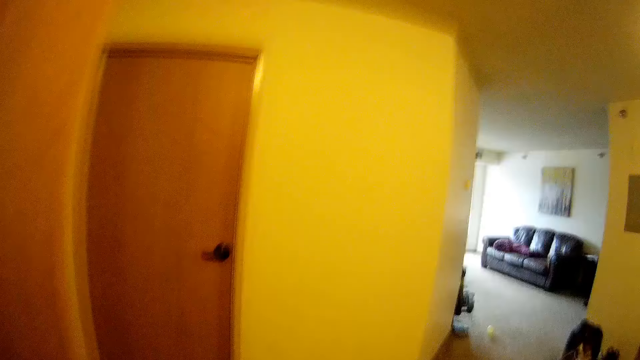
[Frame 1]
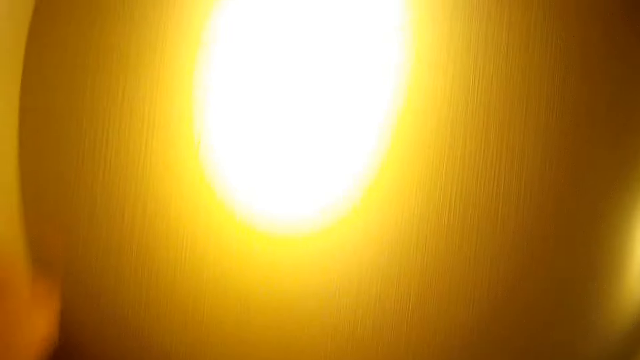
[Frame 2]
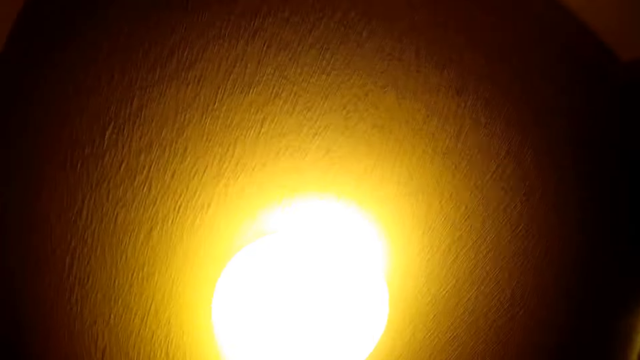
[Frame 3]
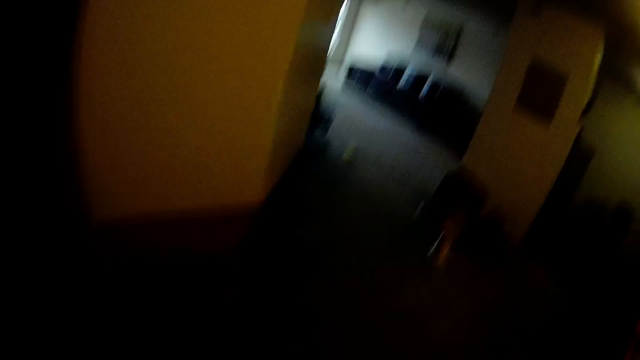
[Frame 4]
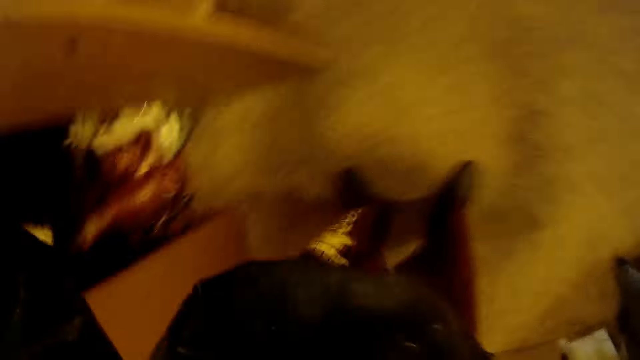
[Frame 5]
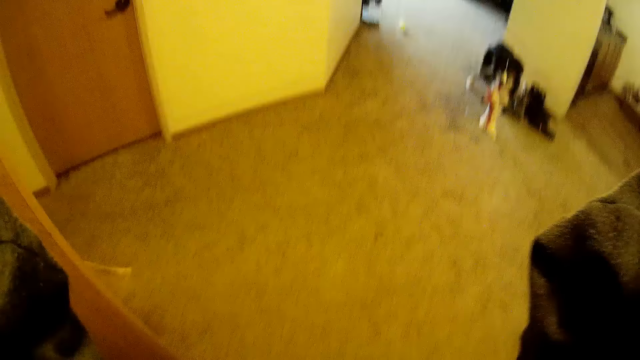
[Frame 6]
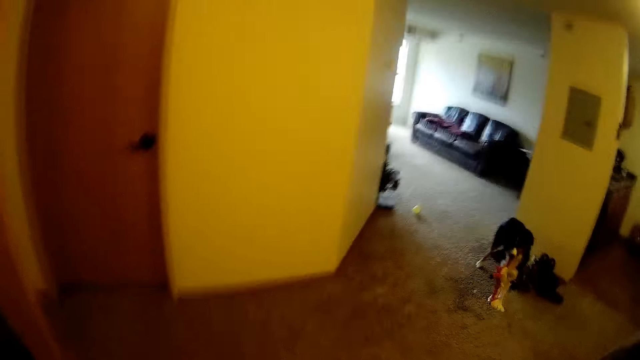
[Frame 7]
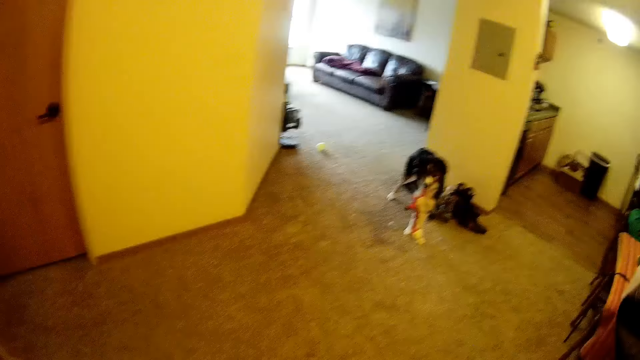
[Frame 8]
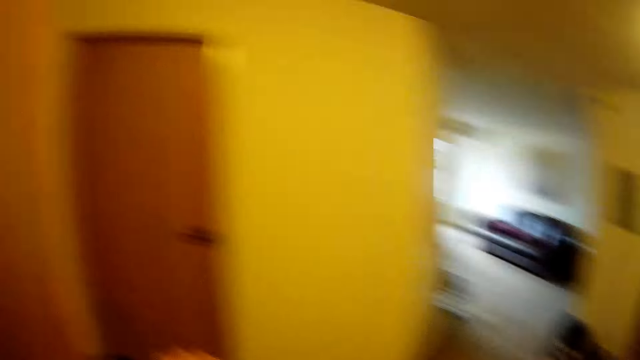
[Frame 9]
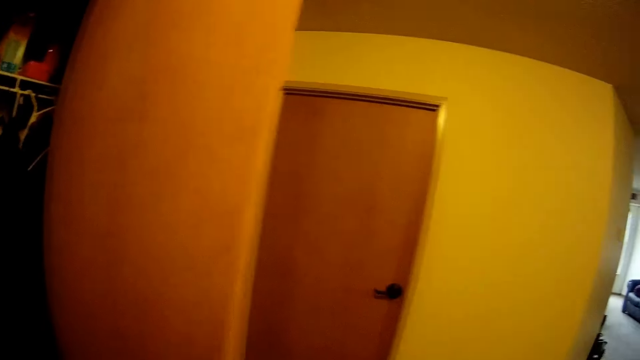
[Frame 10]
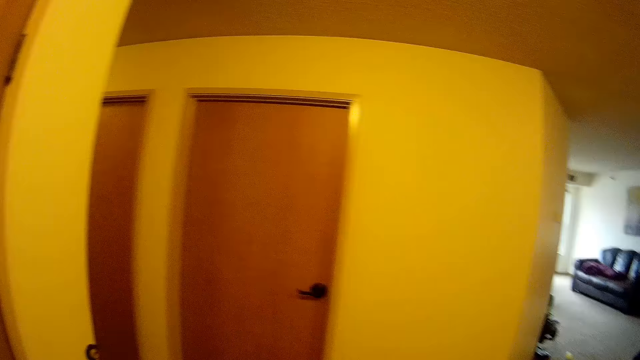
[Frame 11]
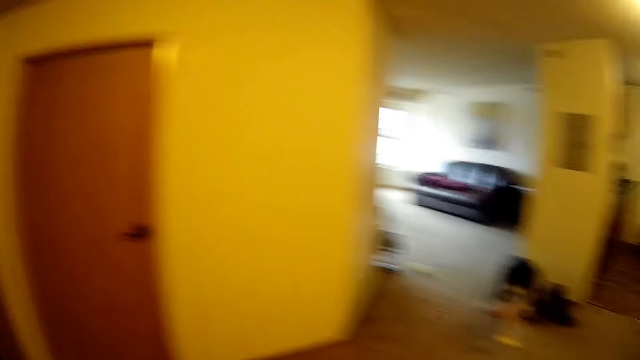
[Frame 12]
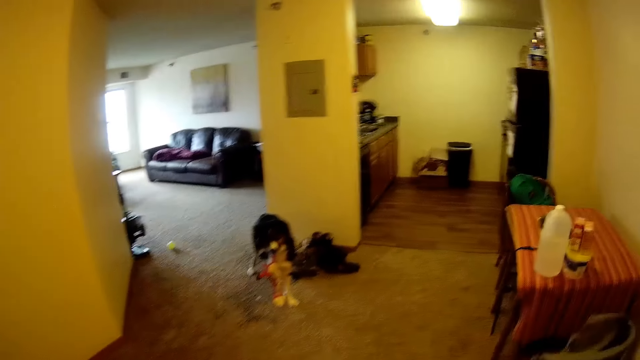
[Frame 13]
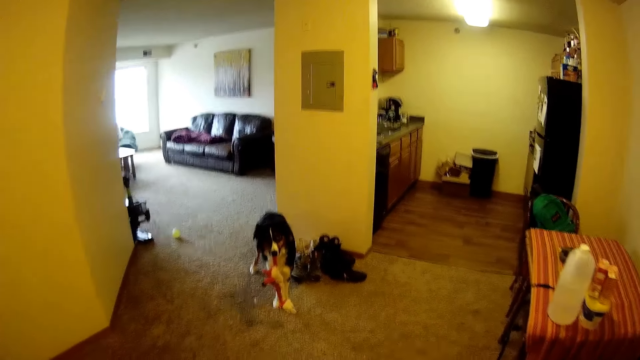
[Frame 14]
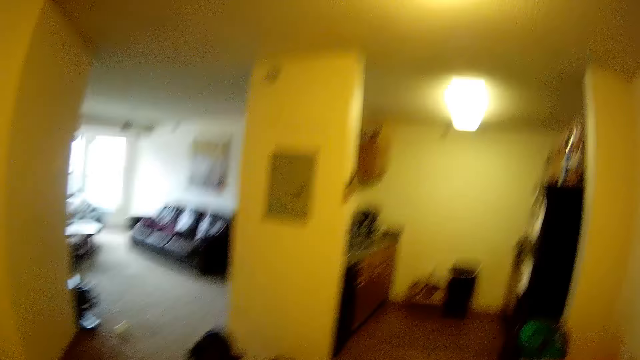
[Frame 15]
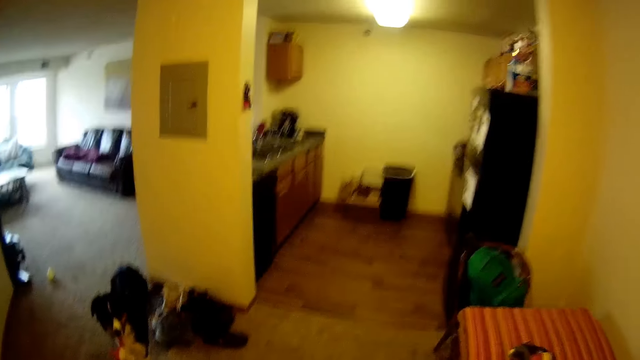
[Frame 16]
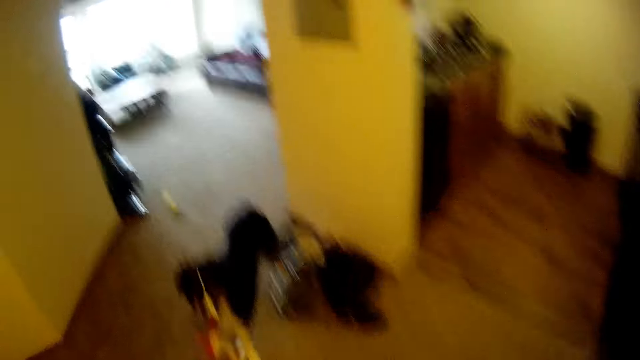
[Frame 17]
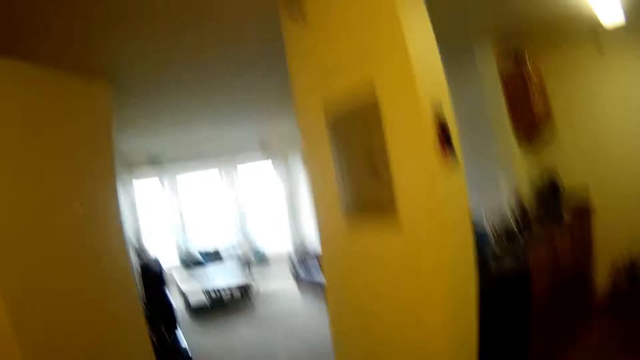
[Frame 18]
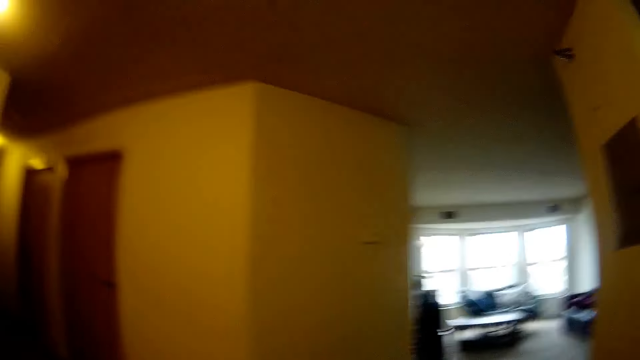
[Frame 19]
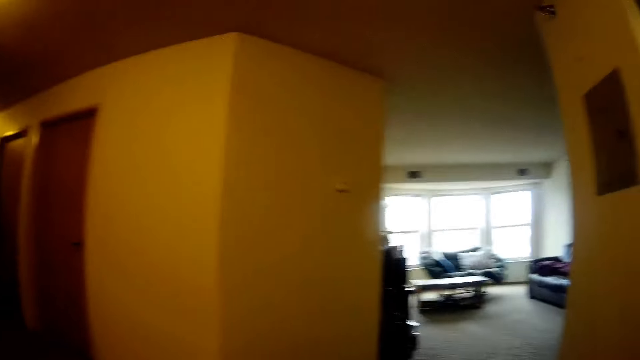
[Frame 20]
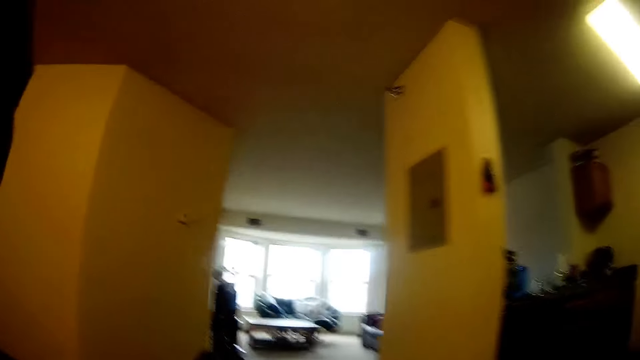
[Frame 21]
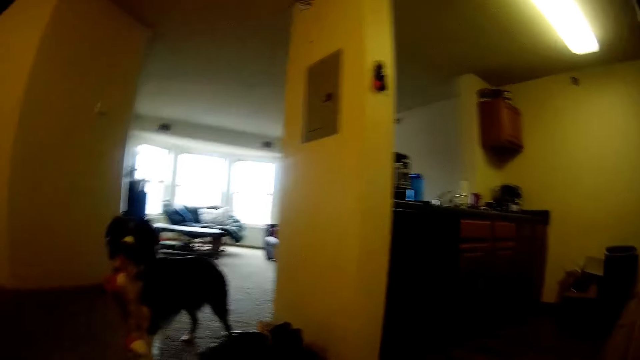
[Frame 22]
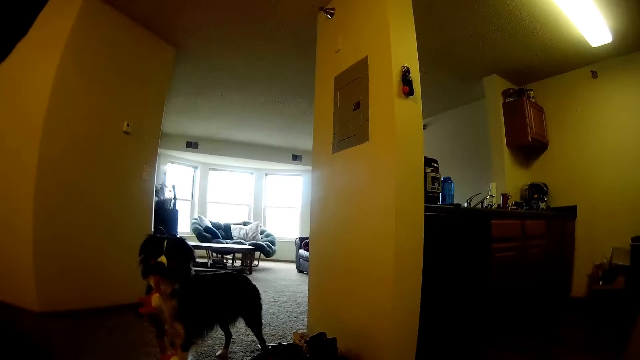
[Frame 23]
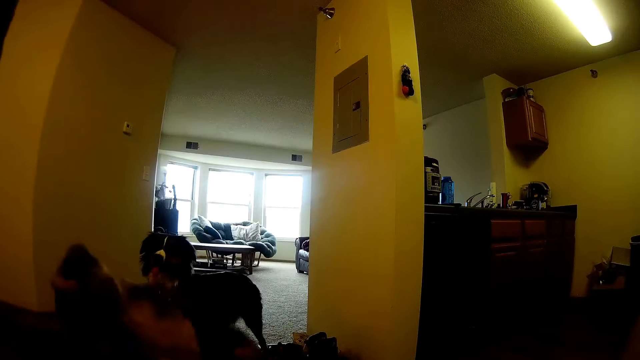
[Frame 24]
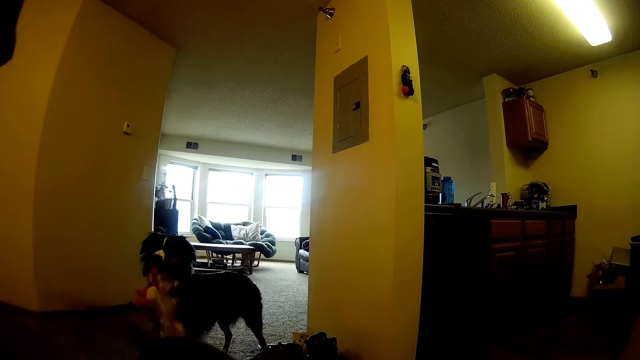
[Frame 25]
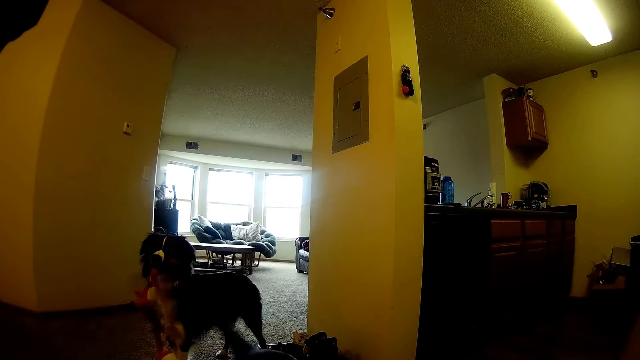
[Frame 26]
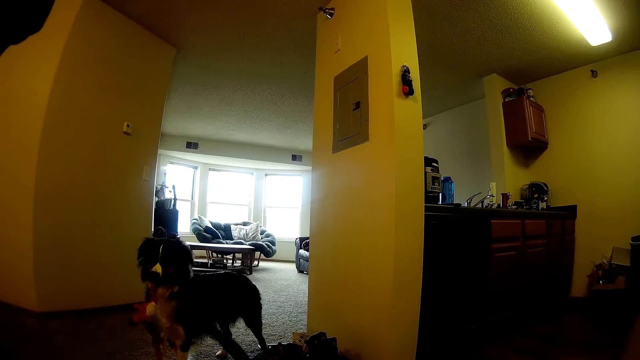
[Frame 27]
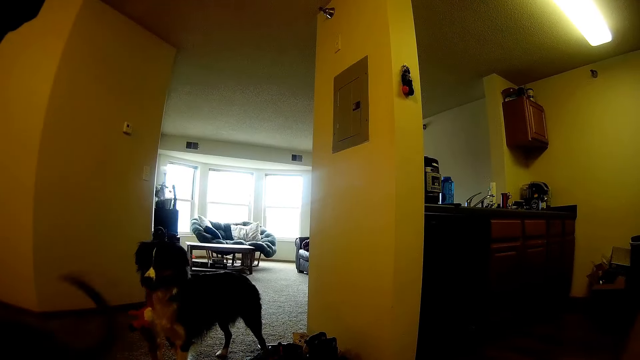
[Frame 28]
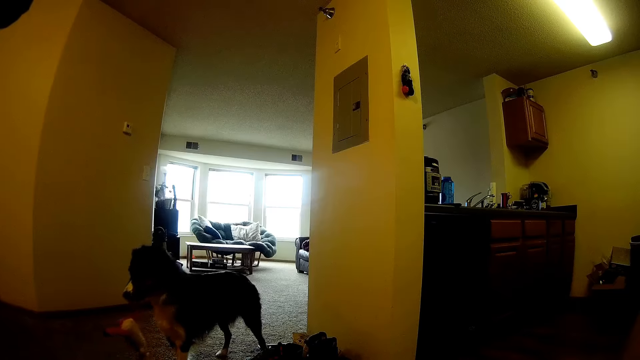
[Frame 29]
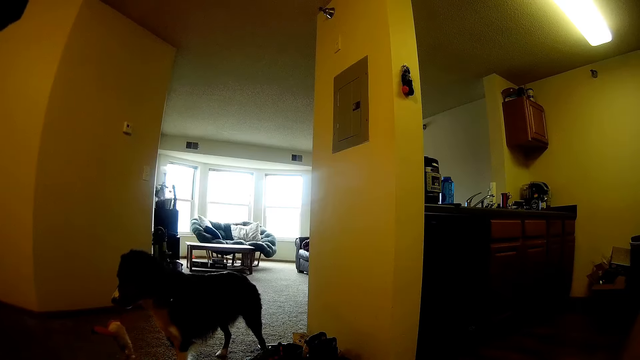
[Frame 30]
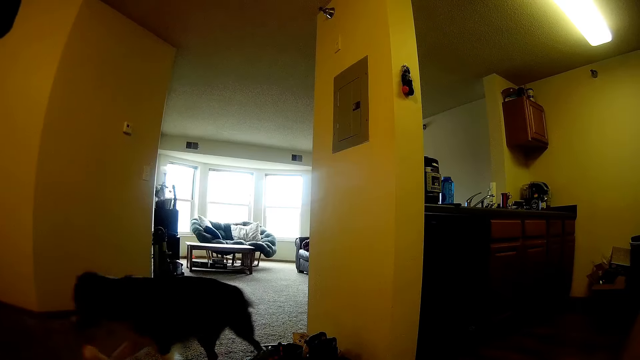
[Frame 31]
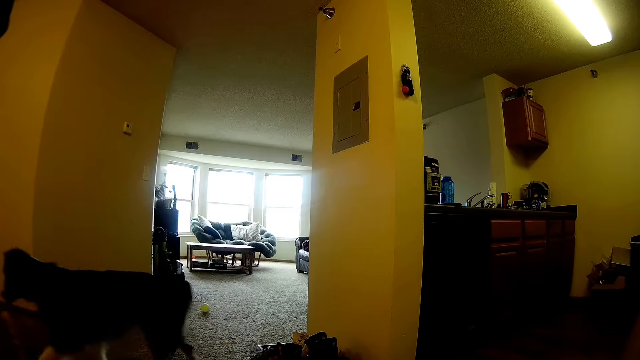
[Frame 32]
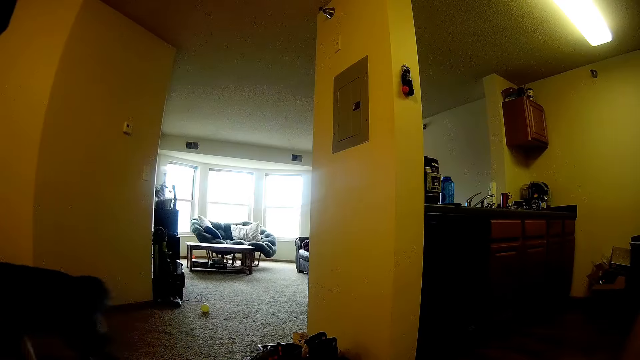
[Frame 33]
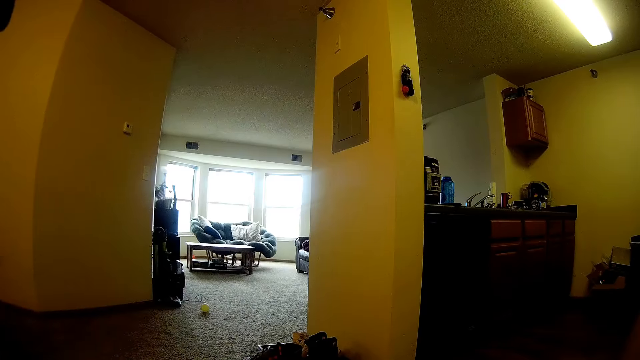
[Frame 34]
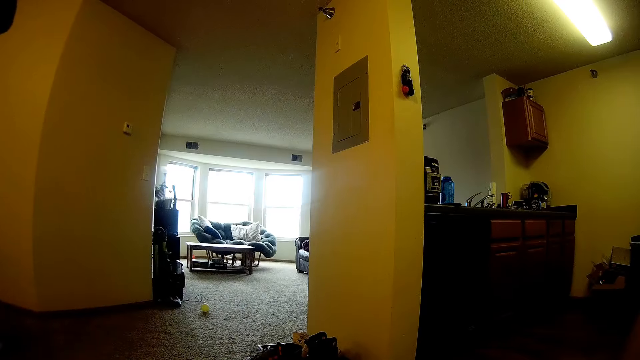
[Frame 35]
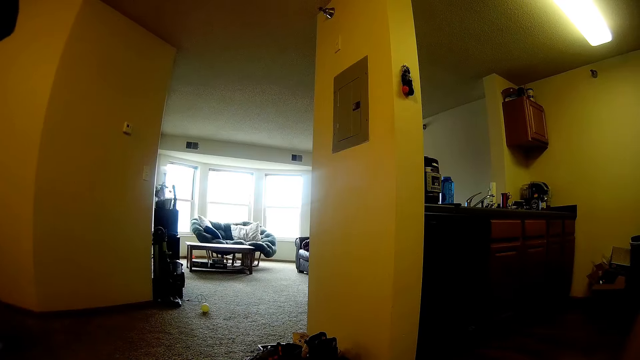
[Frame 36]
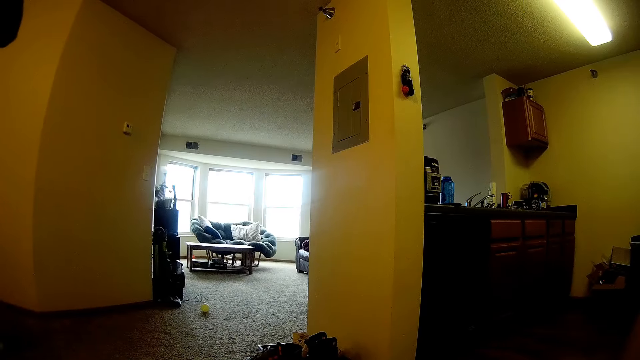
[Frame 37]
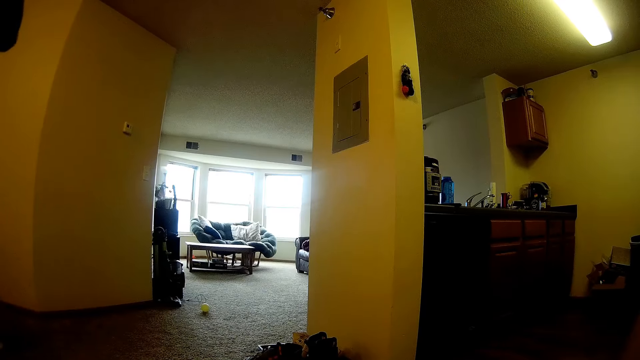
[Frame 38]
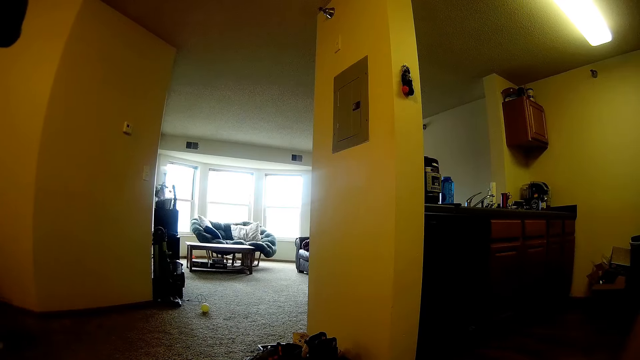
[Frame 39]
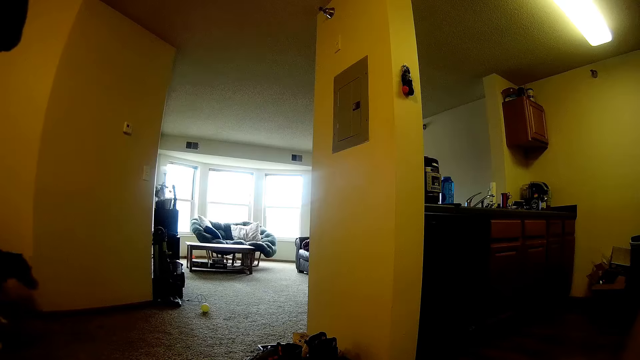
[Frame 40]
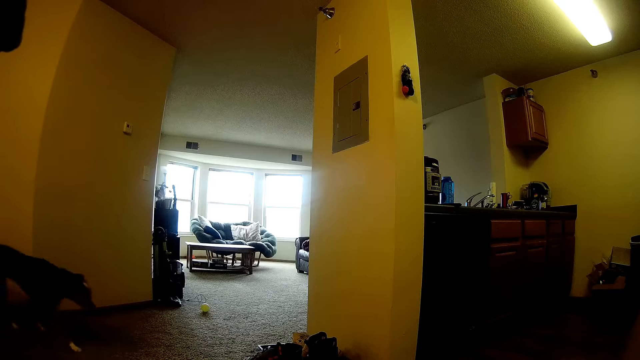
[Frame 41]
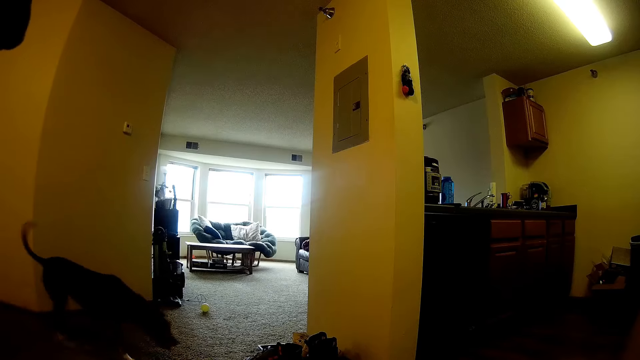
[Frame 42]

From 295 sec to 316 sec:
The camera wearer touches the camera with both hands. They close the wardrobe. They stare at the dog. They drop the camera. They put on the sweater. The dog moves around the apartment.
